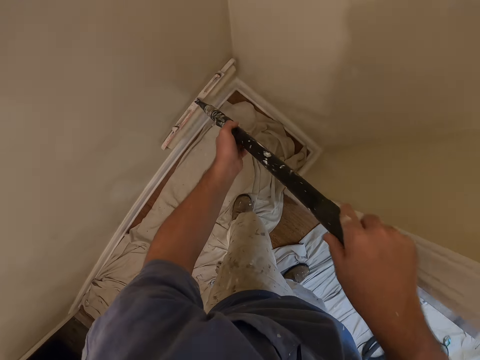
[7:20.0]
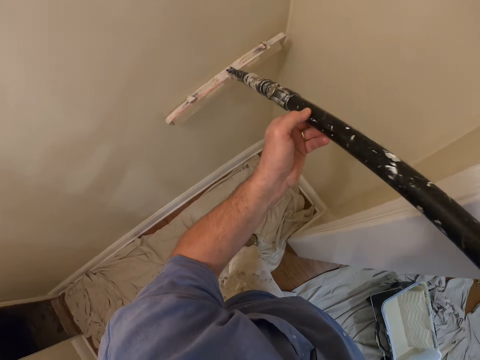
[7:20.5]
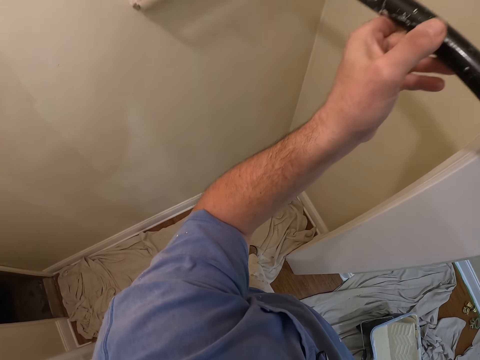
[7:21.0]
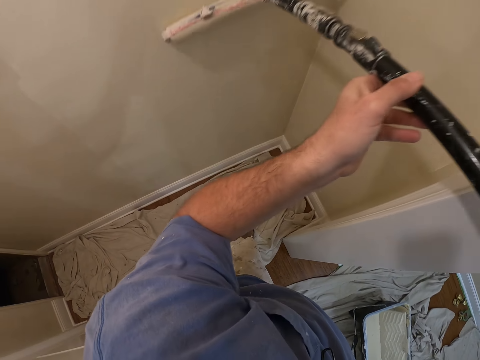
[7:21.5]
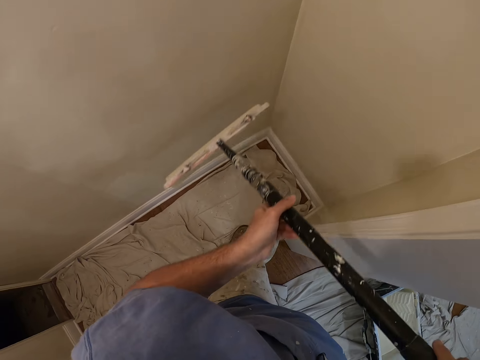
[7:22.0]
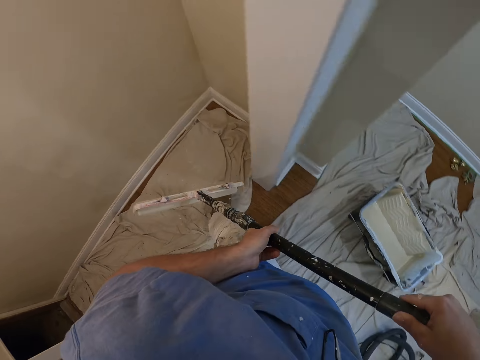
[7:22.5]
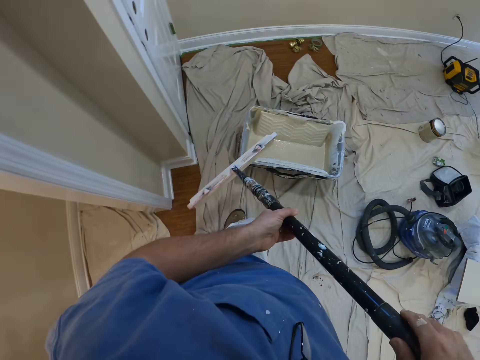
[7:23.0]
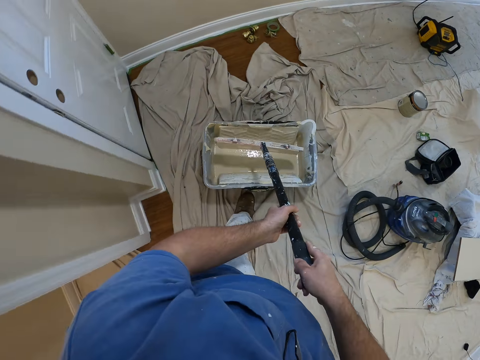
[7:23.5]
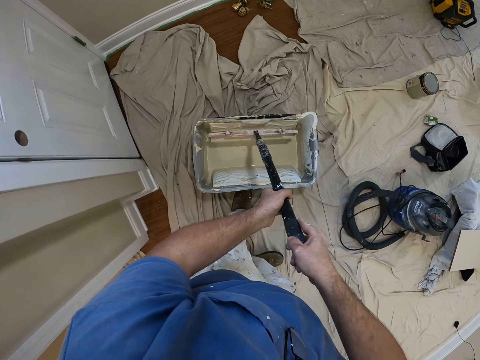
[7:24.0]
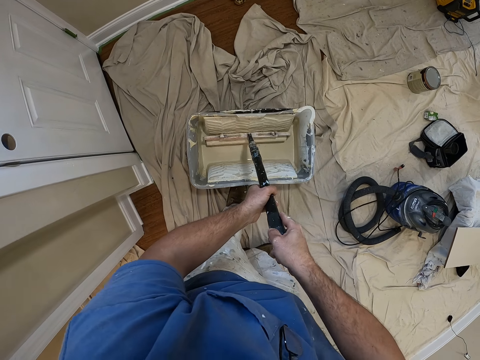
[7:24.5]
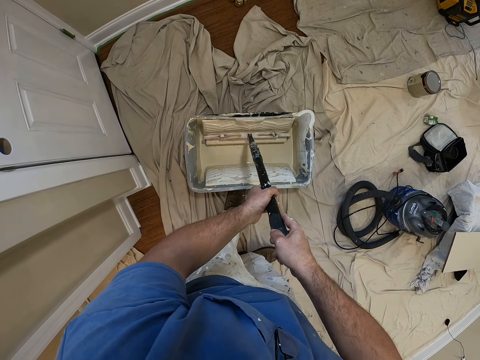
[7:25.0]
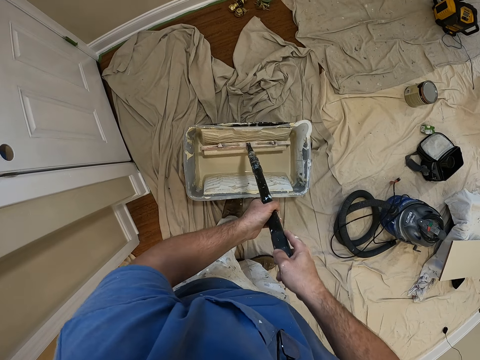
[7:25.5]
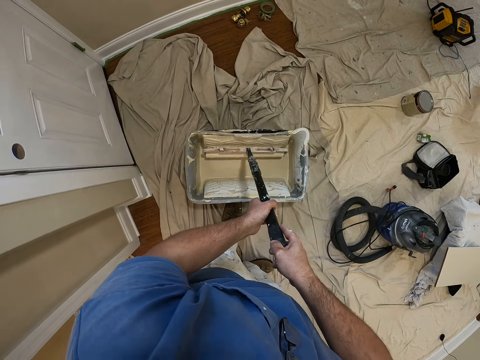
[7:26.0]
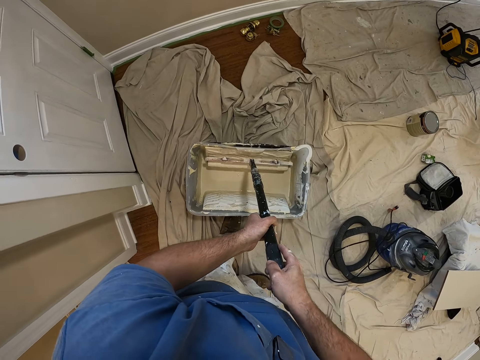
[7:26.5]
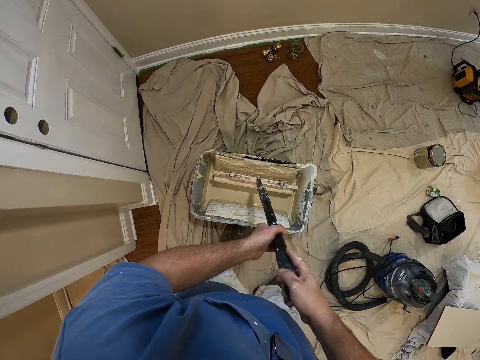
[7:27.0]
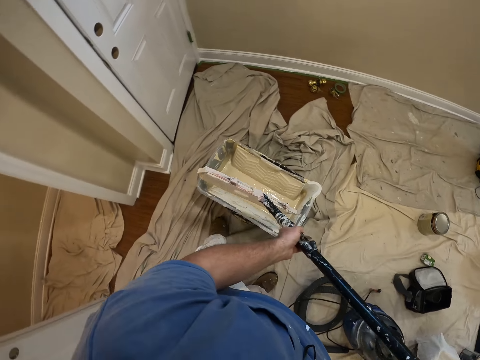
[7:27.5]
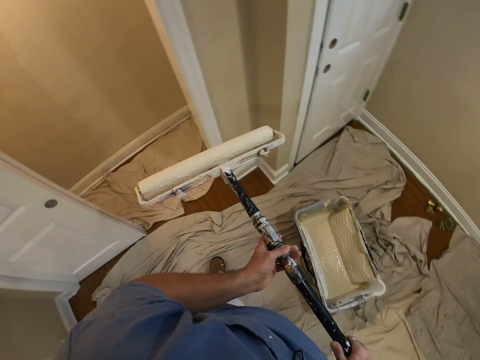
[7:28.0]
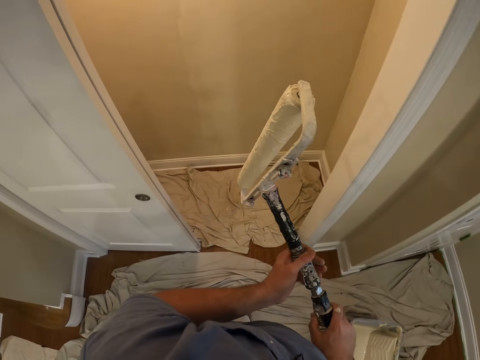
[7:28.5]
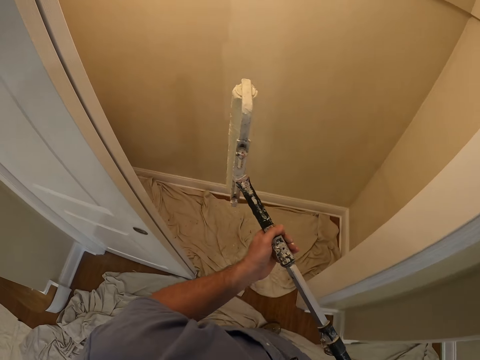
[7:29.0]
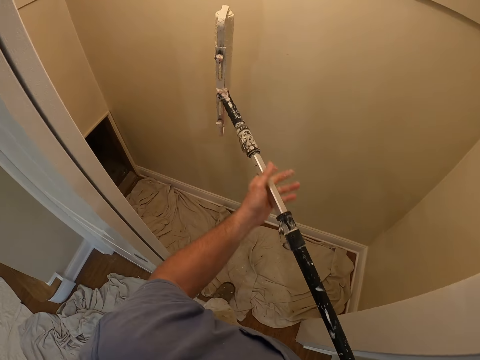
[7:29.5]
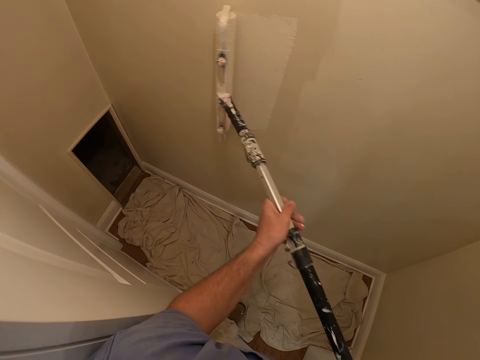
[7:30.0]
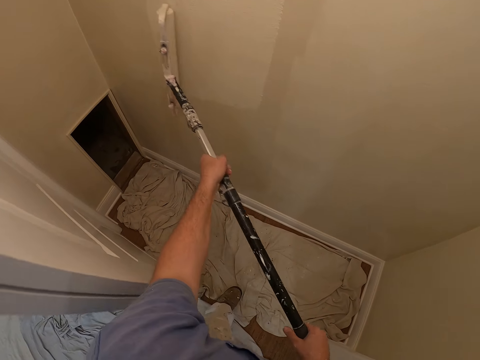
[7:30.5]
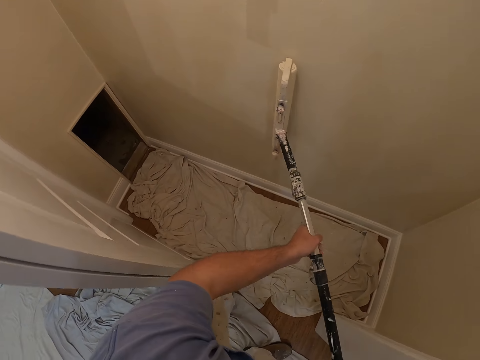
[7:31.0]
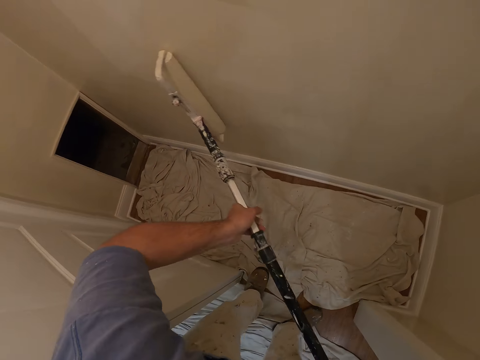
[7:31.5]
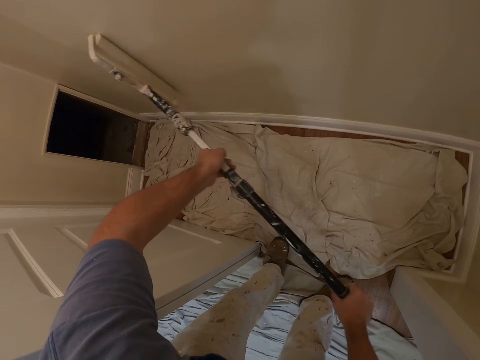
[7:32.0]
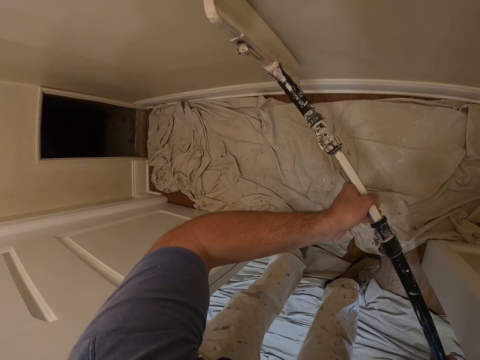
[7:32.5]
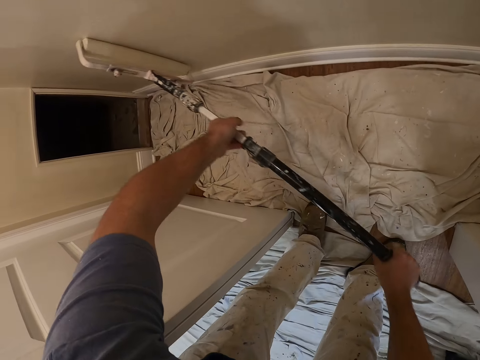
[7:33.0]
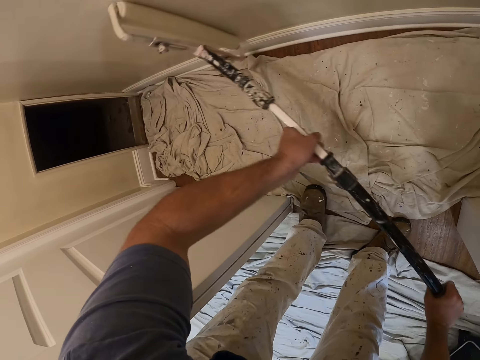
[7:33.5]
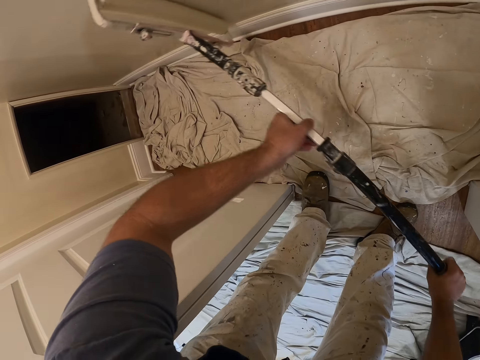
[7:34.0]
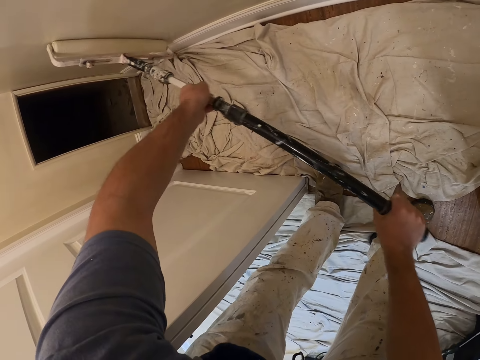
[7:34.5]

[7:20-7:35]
The camera wearer walks towards the paint bucket. They take some paint from the paint bucket with the paint roller or paint roller brush. They lift the paint roller brush, walk towards the wall, and turn the paint roller brush. They paint the wall with the long paint roller.

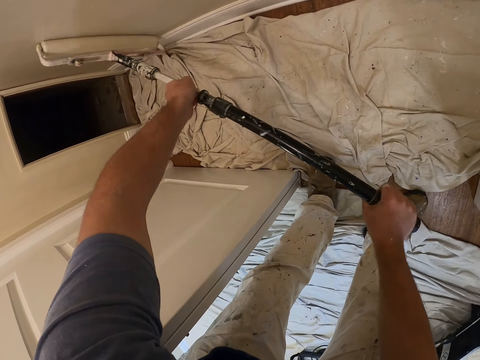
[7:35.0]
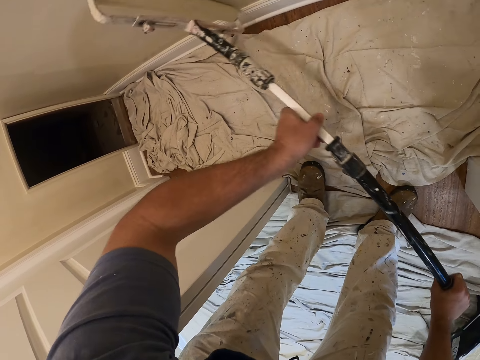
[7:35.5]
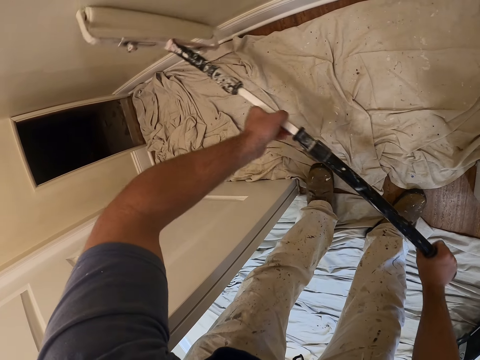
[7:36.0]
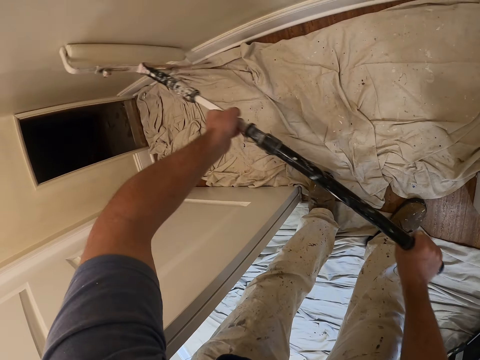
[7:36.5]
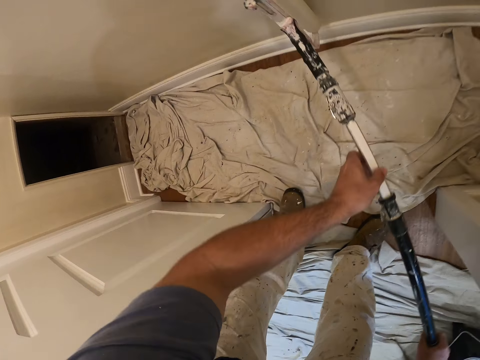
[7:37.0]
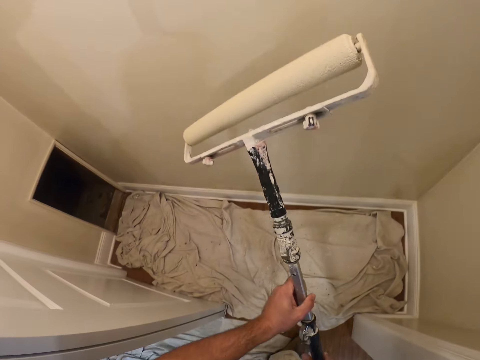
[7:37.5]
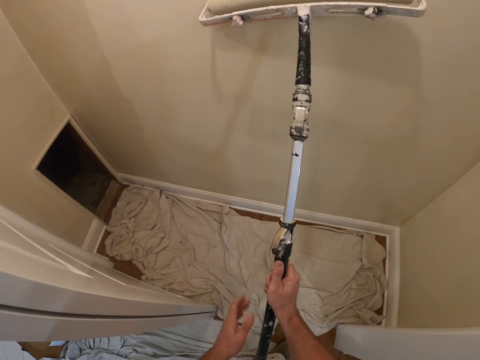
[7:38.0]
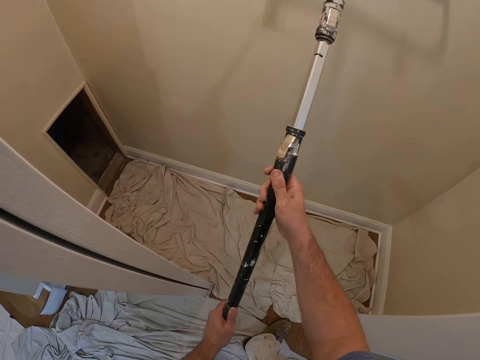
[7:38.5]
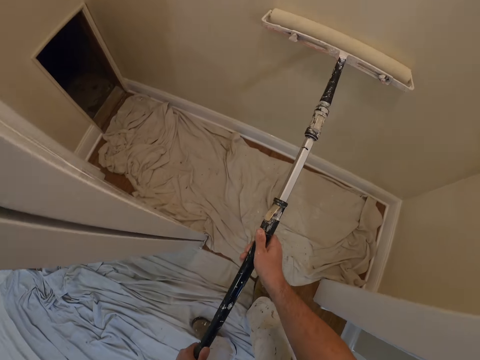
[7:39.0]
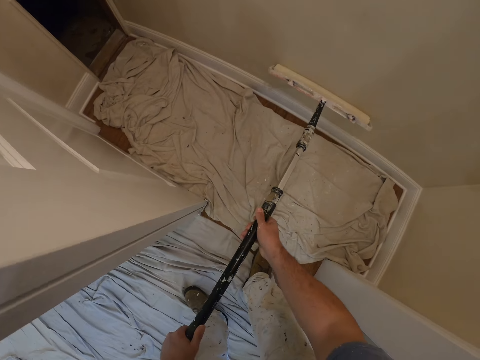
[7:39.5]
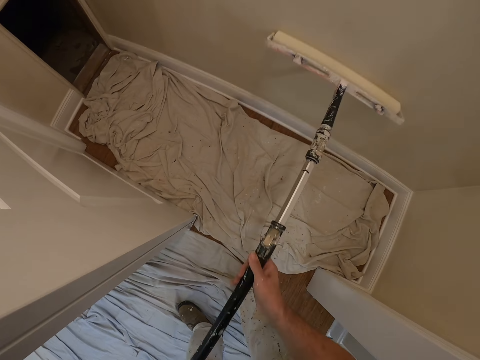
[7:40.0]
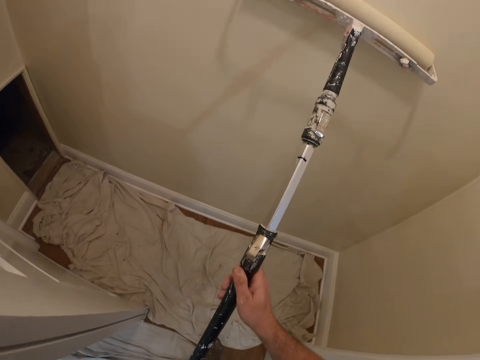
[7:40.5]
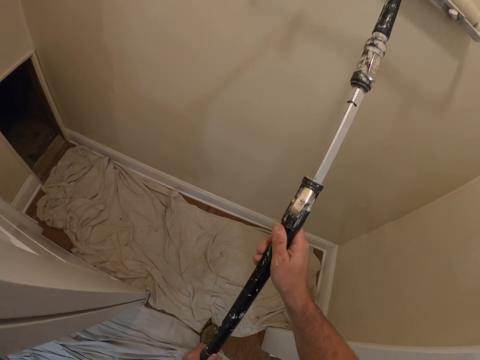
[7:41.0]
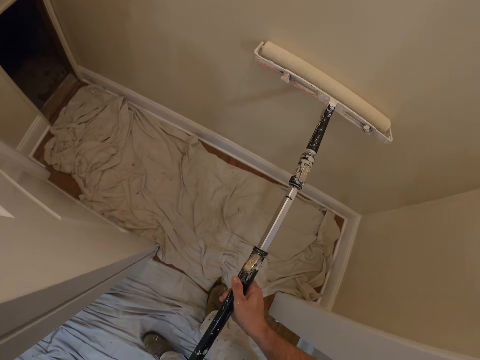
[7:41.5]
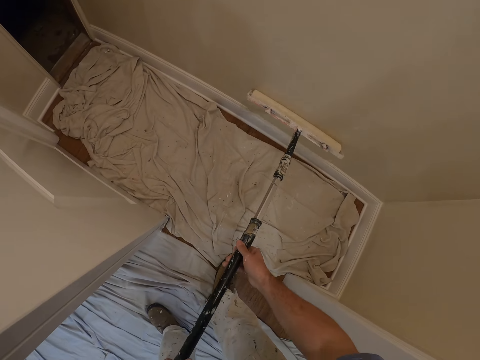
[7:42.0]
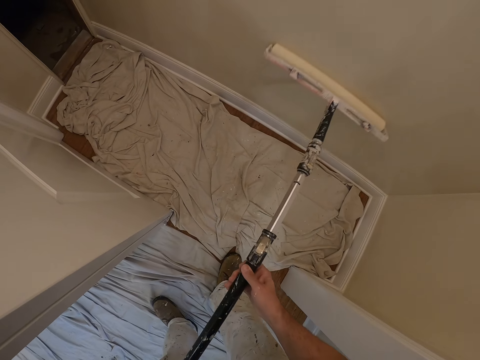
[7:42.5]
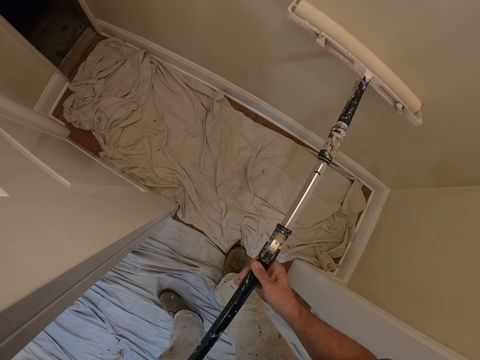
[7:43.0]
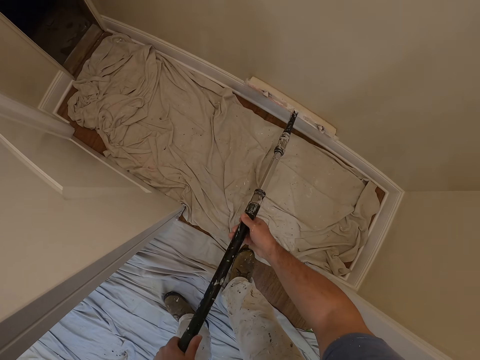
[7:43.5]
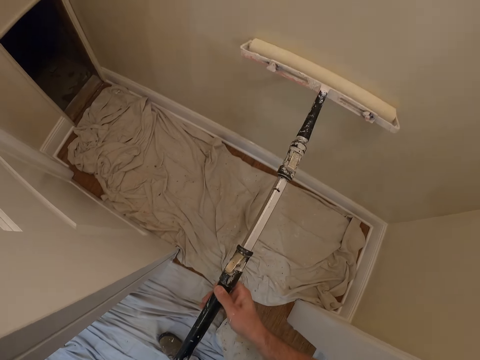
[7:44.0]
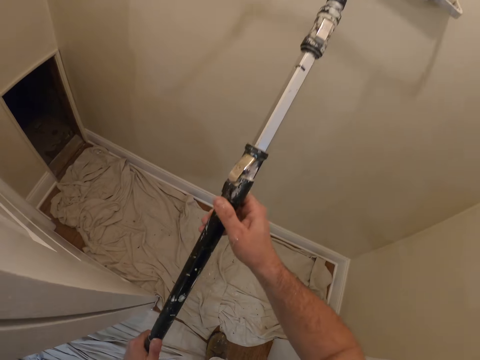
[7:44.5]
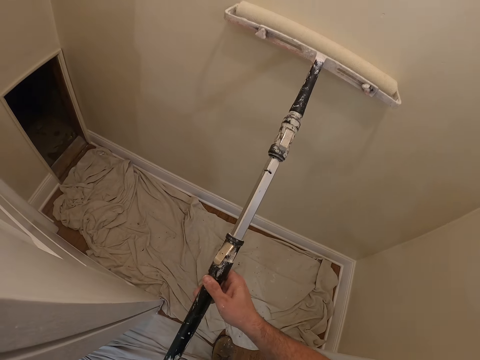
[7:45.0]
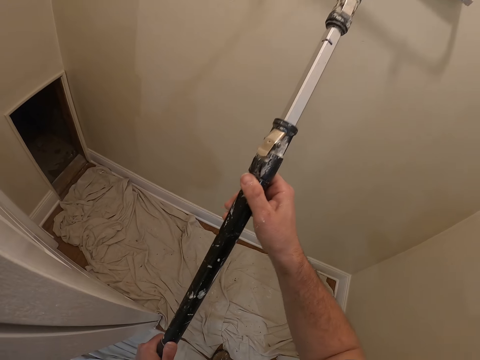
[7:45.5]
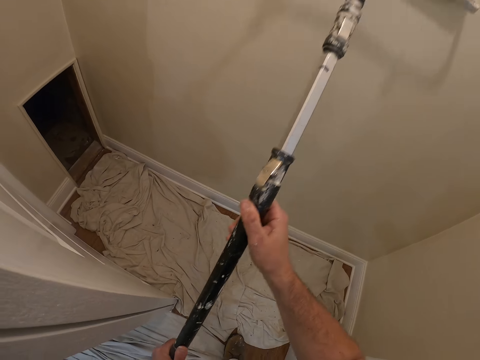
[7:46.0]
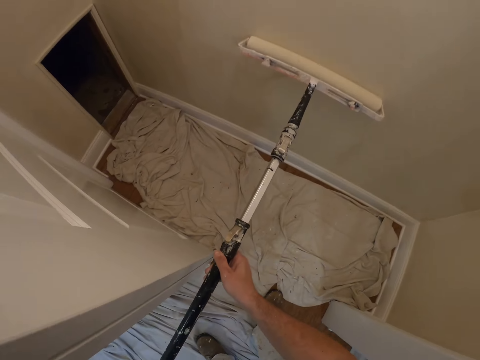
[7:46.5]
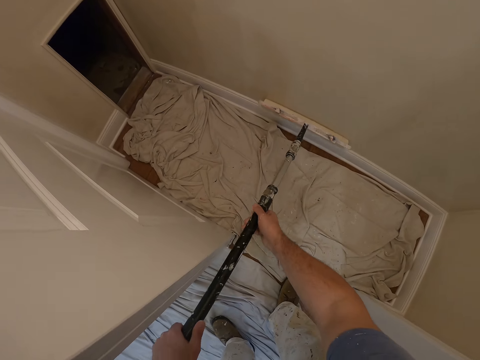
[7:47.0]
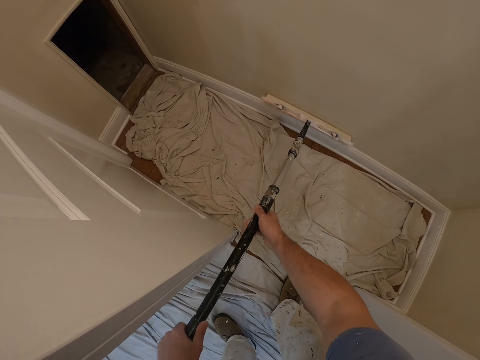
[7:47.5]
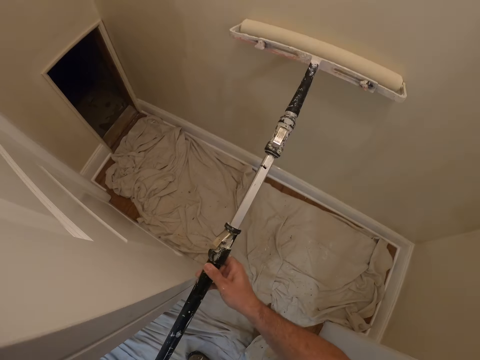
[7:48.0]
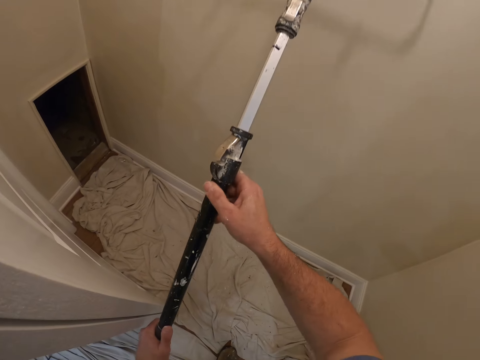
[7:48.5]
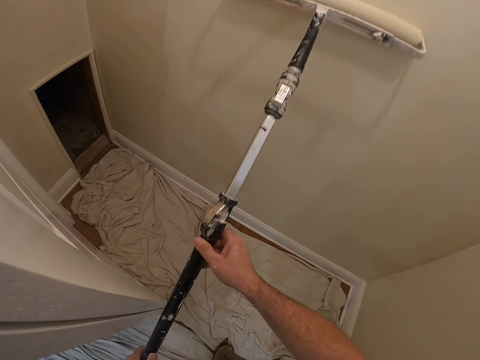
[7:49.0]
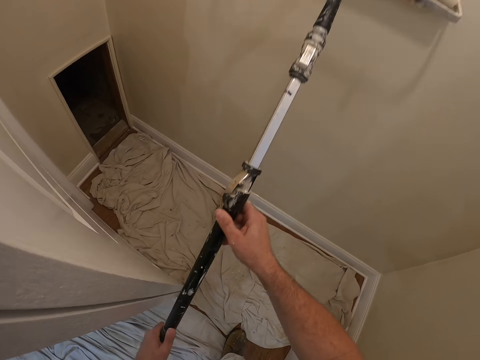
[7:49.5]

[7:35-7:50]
The camera wearer turns the paint roller brush and paints the wall.
